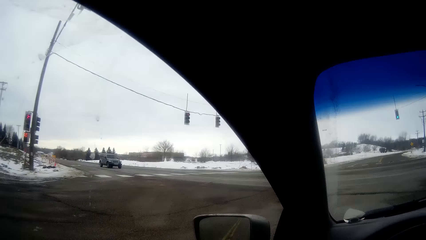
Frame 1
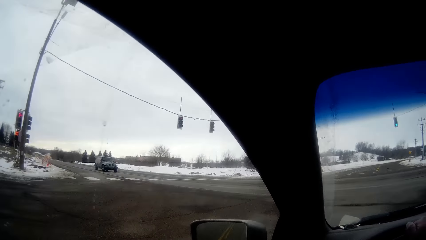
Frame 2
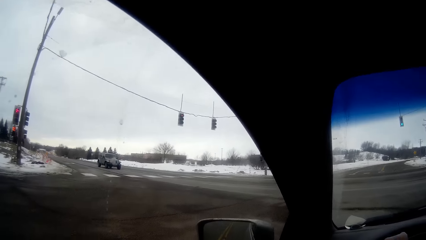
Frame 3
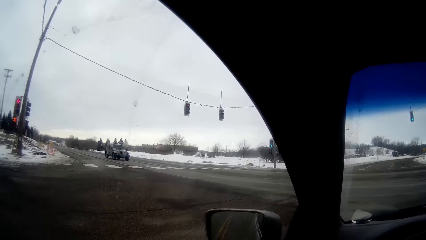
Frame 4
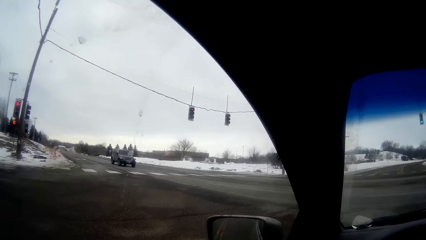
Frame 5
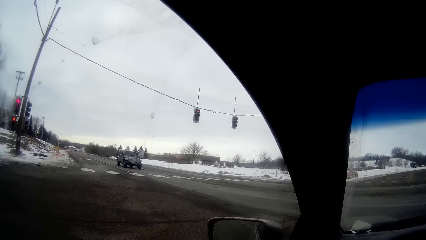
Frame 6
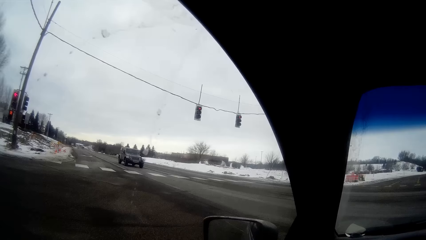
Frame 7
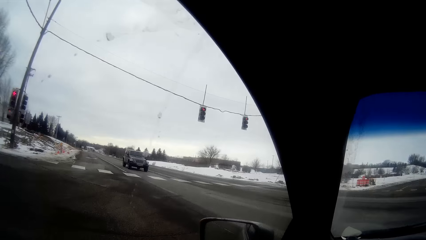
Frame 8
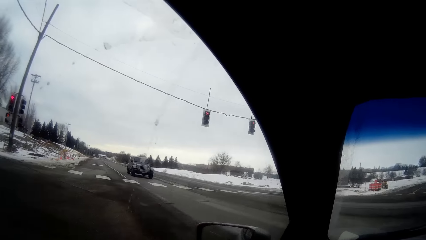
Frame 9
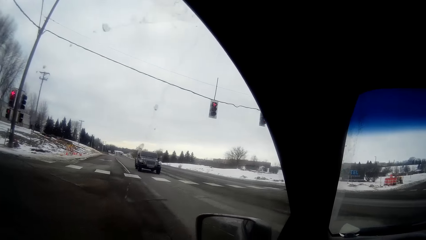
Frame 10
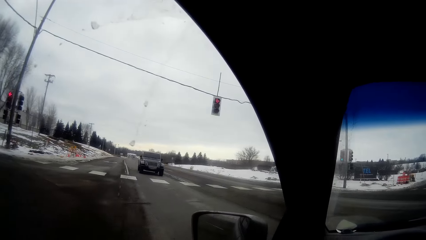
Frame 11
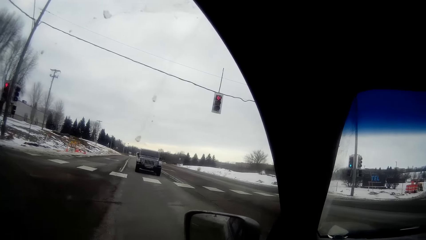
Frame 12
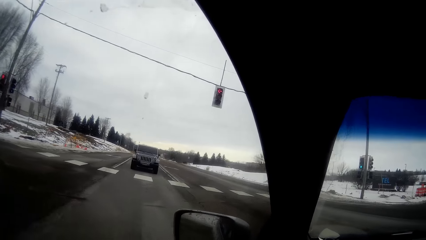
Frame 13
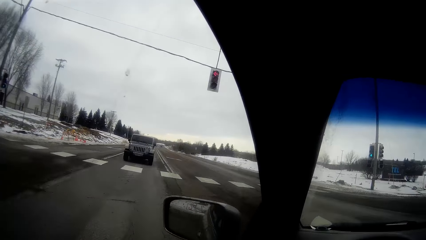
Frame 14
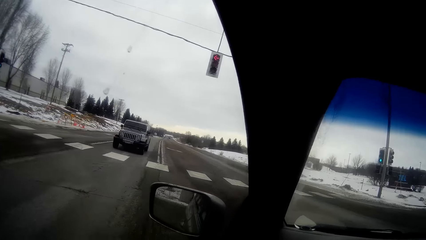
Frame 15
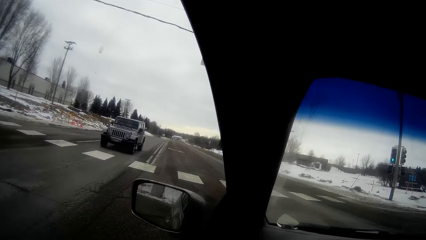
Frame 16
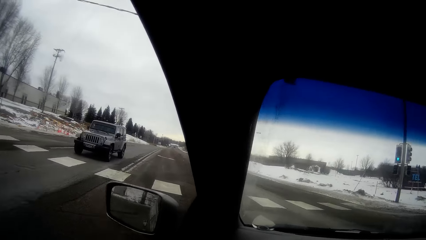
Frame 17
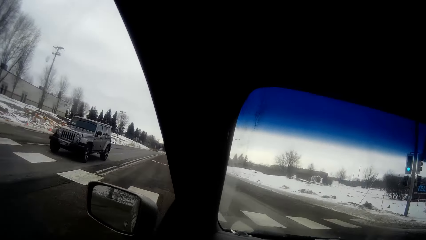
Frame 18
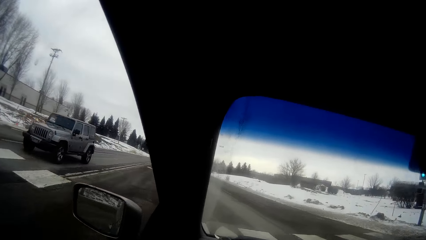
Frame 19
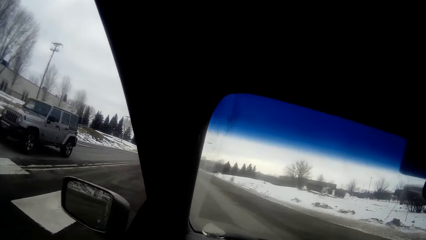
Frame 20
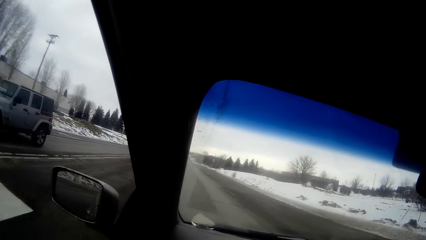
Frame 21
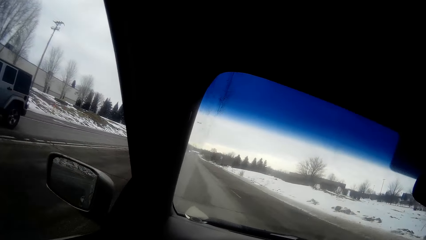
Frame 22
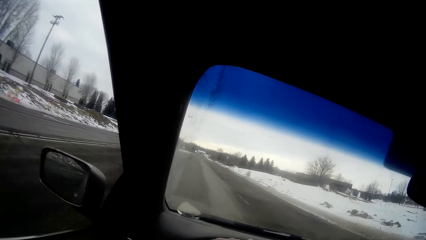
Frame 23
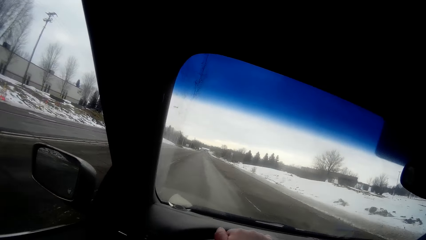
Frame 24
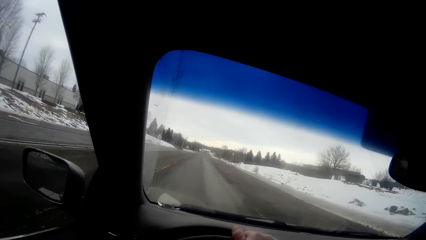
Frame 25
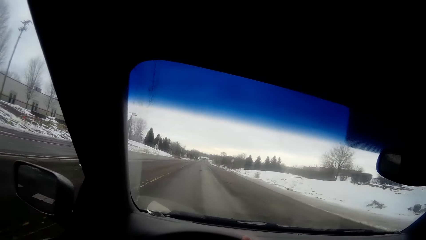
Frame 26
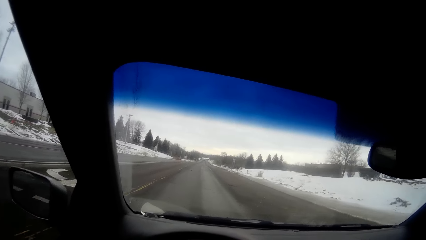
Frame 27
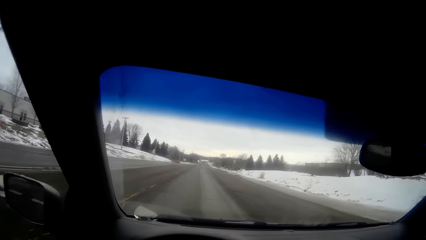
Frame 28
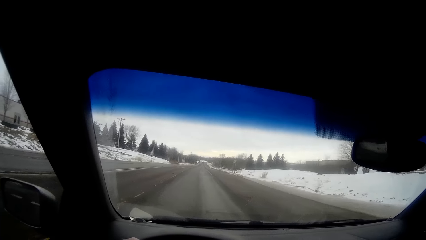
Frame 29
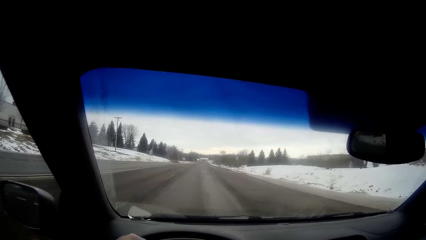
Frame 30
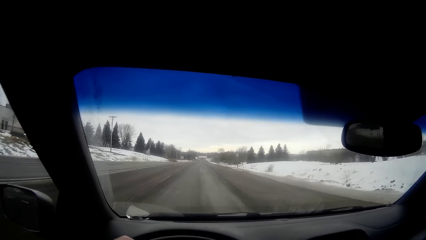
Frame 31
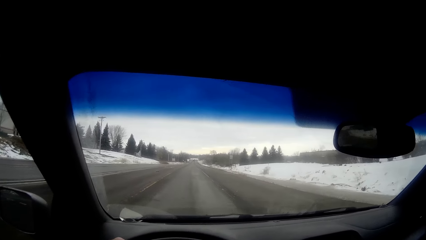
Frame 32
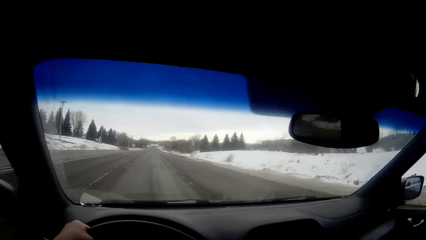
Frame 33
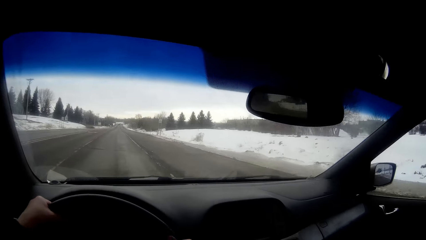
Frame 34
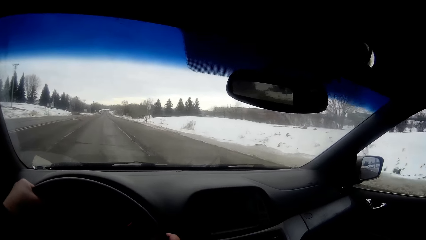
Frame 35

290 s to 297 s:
The camera wearer drives the car.

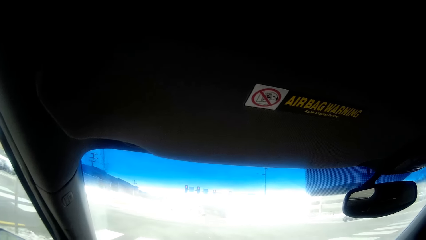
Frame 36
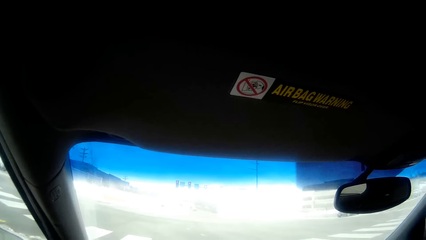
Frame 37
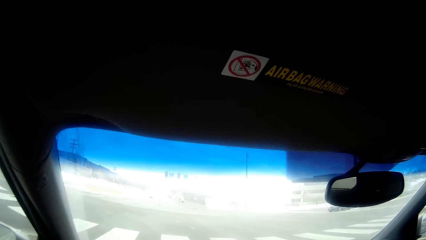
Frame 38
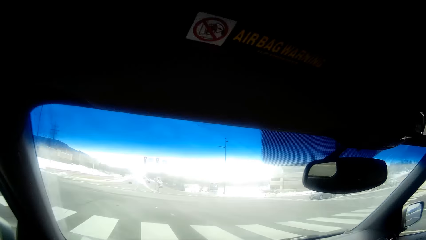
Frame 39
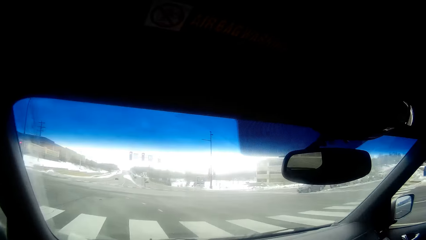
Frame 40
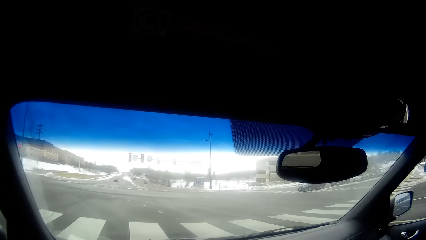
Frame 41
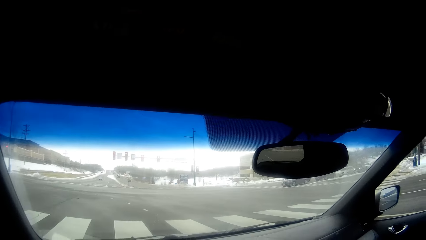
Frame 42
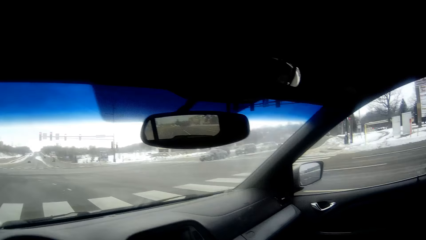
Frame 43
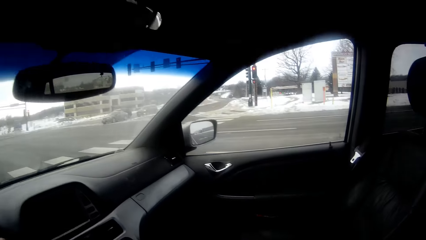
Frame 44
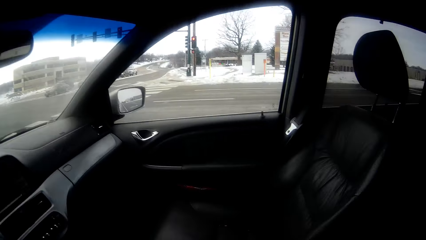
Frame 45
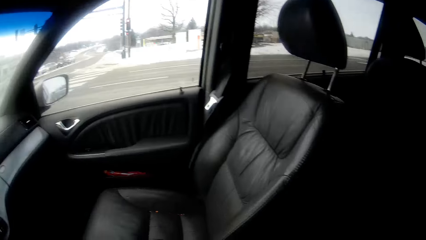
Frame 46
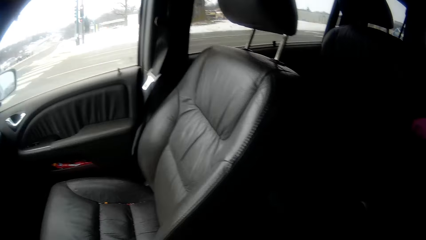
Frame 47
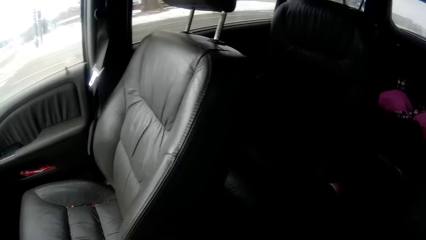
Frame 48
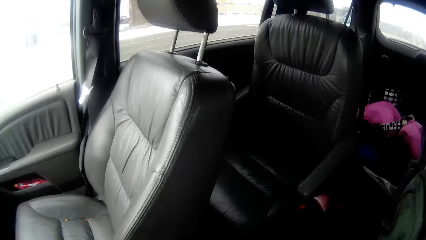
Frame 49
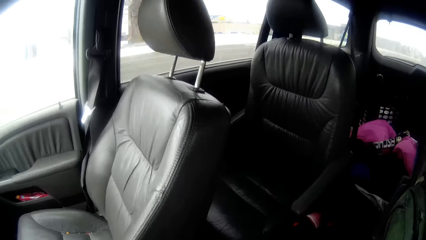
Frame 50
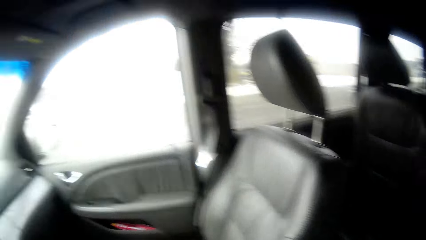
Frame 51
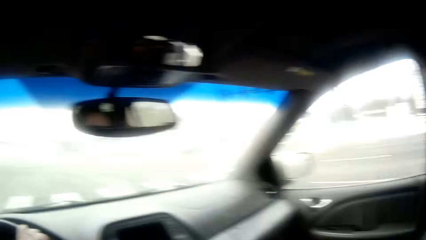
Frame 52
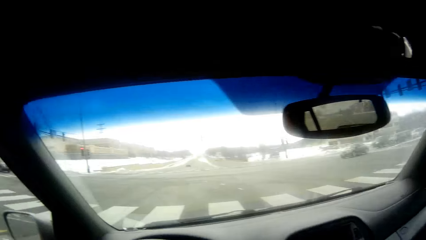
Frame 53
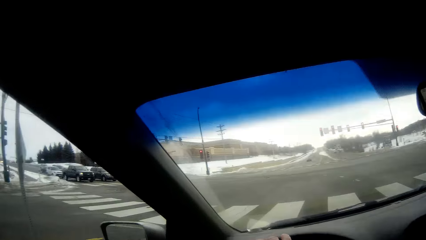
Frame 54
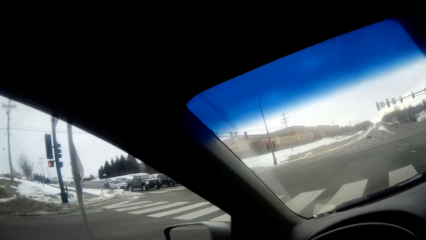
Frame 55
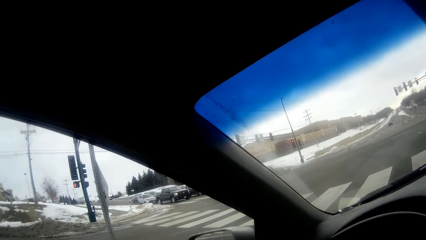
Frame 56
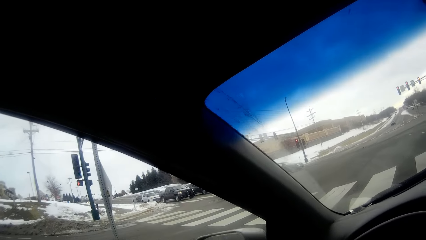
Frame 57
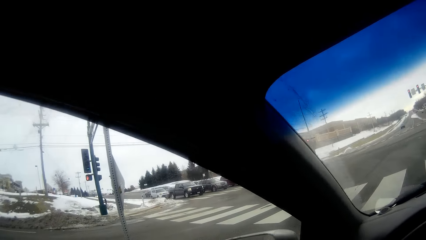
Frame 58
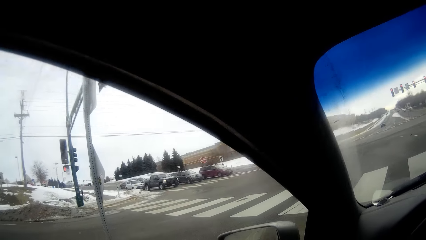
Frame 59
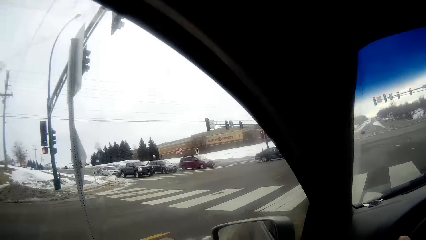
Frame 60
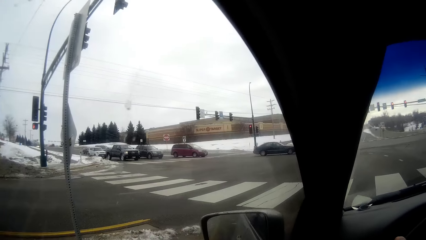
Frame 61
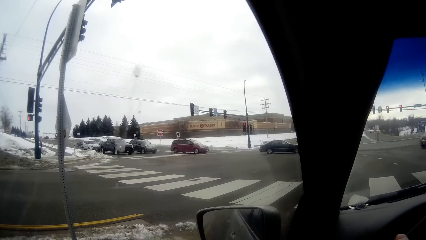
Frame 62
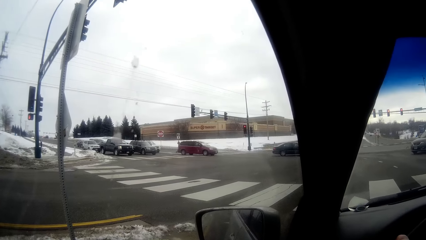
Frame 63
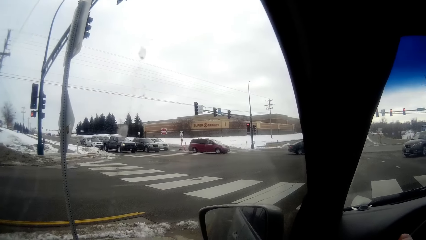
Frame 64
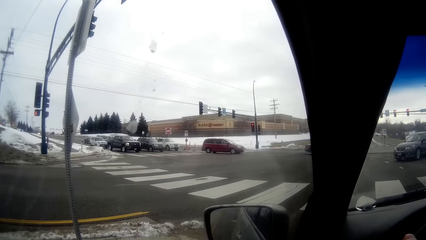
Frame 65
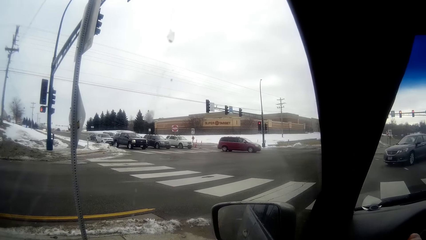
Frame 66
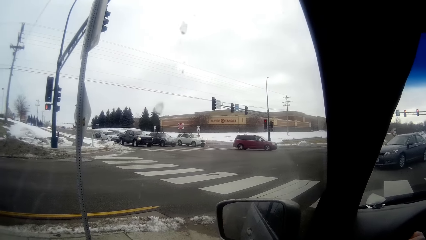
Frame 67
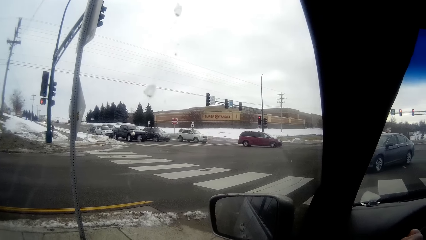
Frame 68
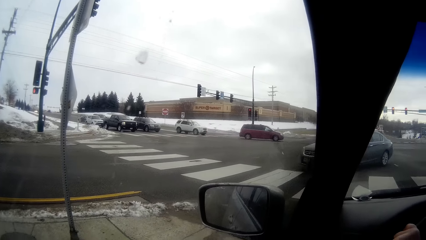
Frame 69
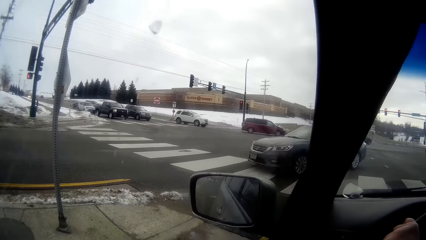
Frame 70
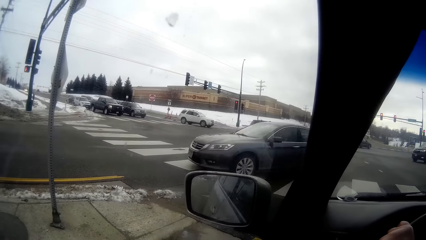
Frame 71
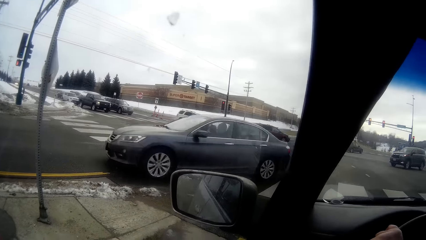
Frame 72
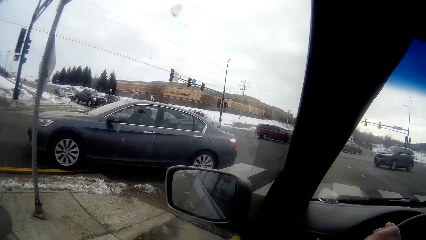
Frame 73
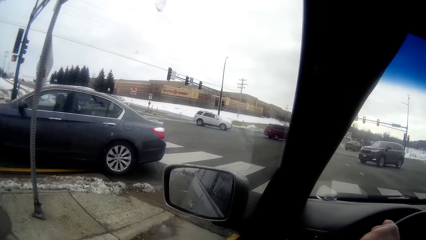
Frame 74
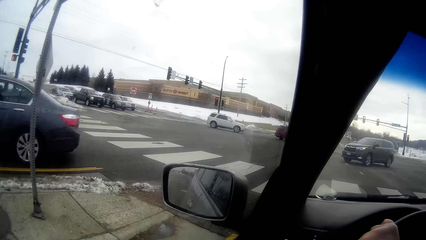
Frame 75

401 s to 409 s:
The camera wearer looks around. They stop the car at the traffic lights.
